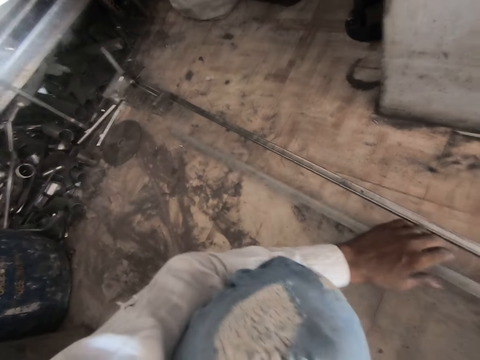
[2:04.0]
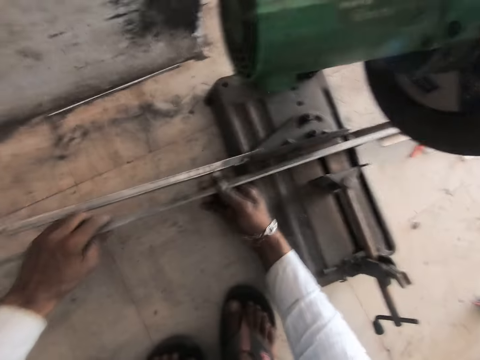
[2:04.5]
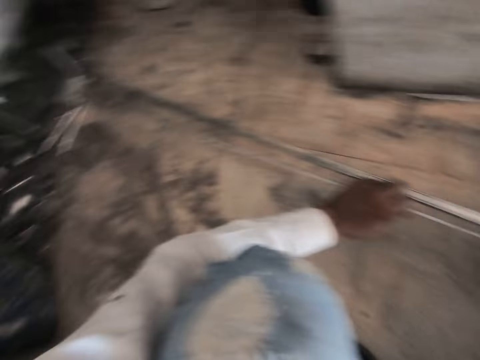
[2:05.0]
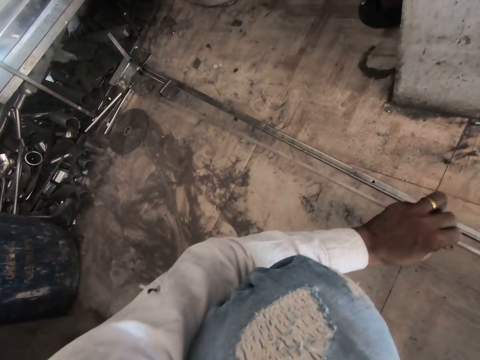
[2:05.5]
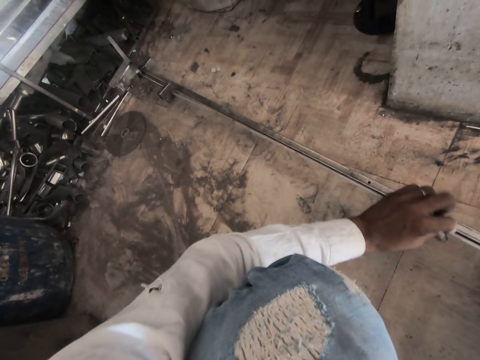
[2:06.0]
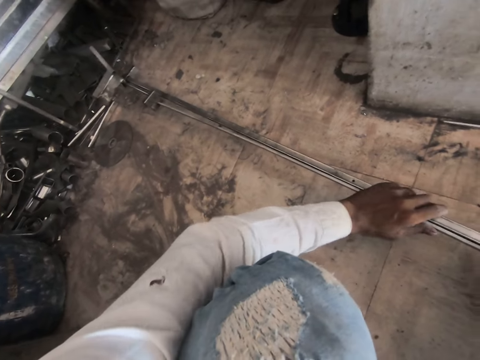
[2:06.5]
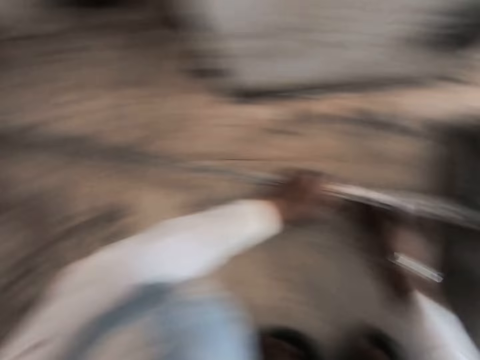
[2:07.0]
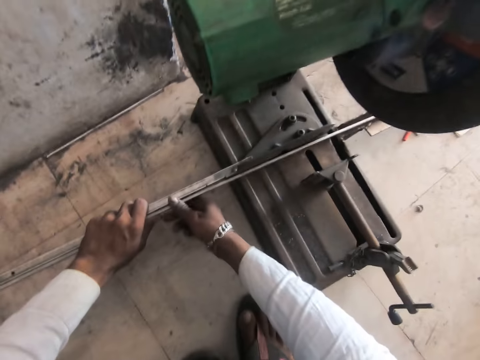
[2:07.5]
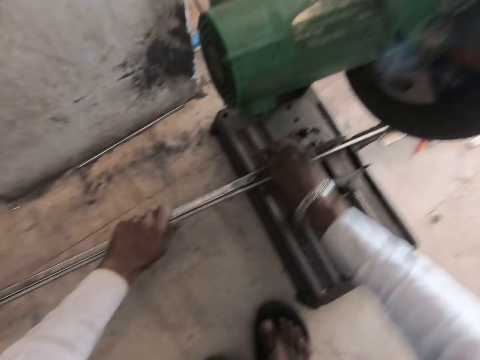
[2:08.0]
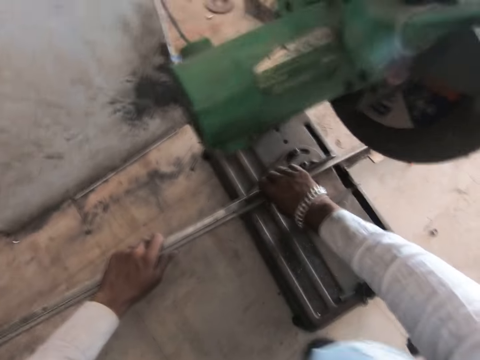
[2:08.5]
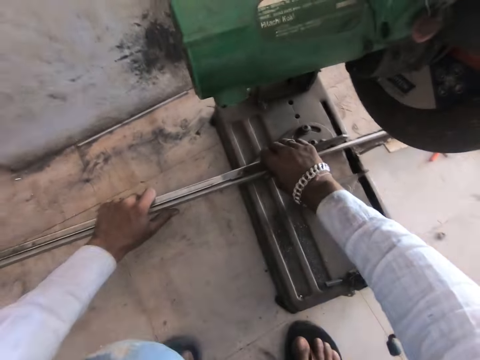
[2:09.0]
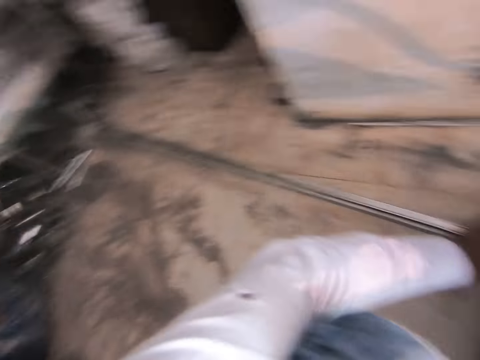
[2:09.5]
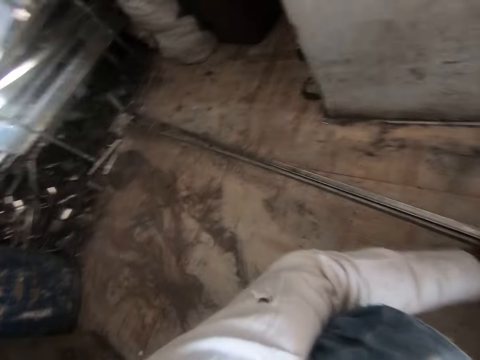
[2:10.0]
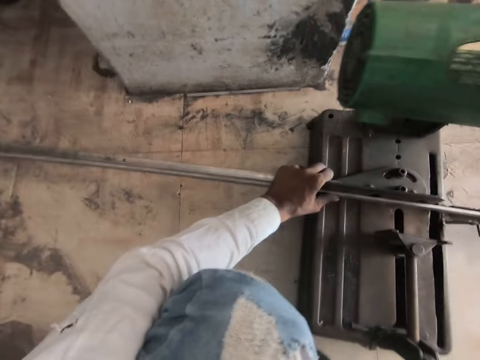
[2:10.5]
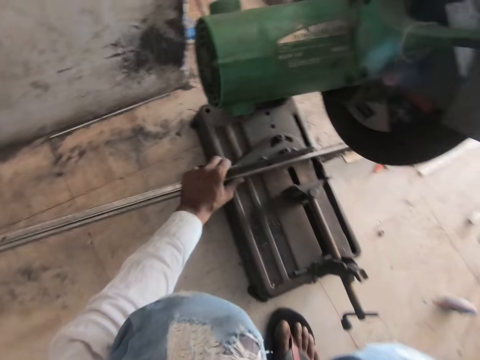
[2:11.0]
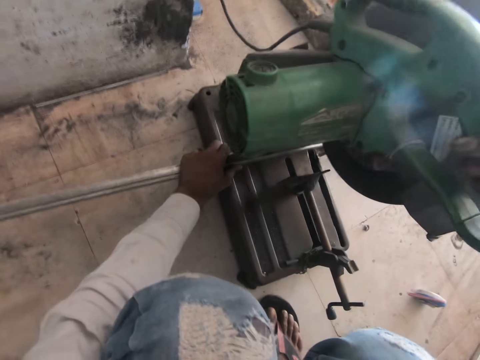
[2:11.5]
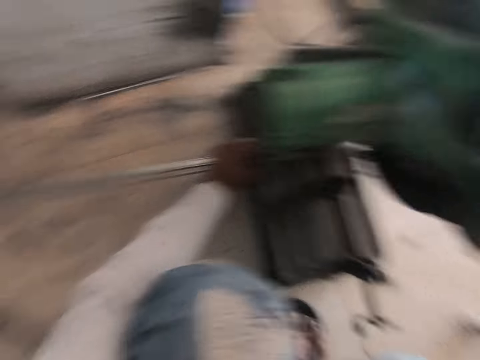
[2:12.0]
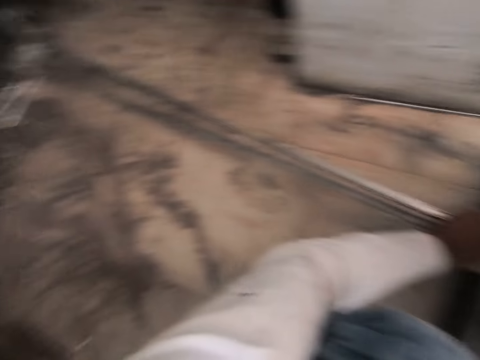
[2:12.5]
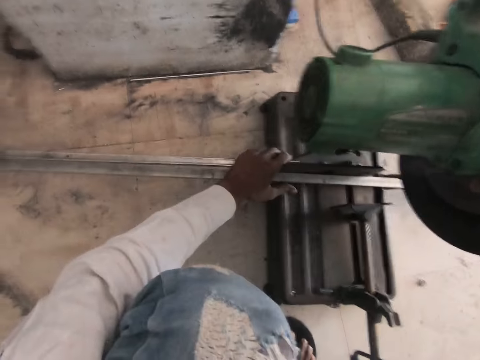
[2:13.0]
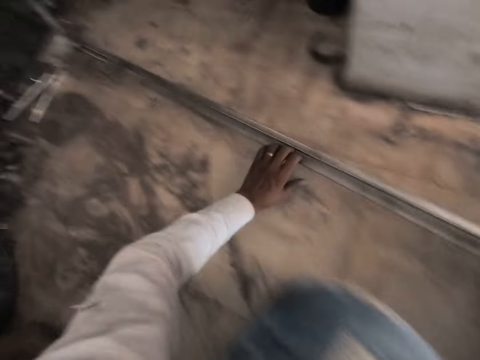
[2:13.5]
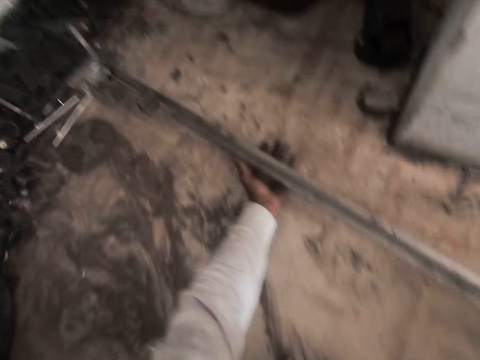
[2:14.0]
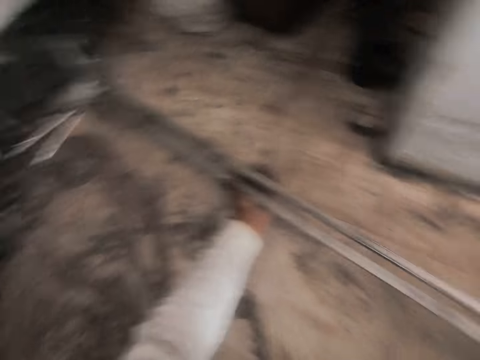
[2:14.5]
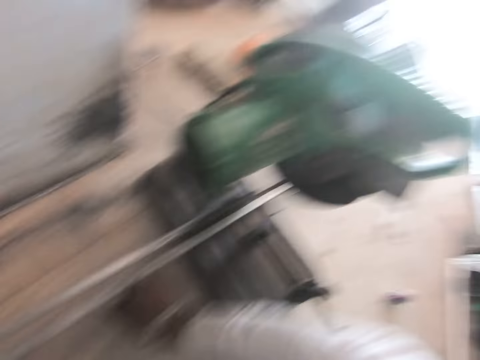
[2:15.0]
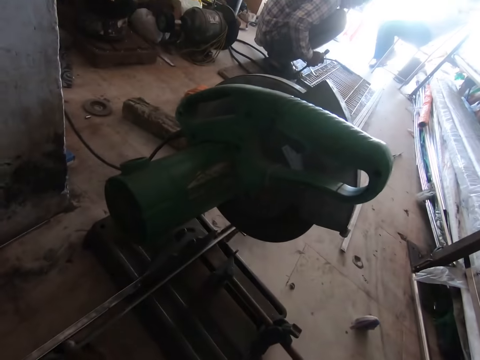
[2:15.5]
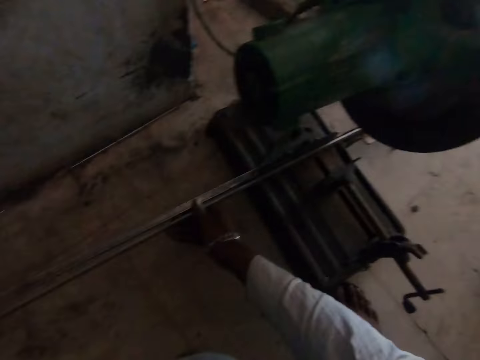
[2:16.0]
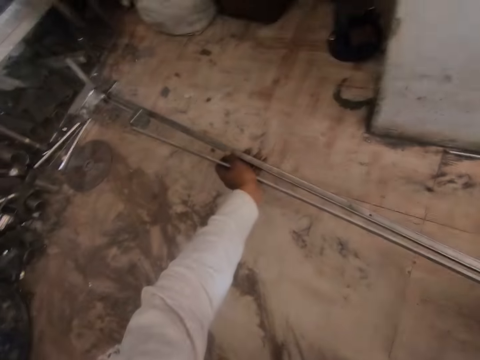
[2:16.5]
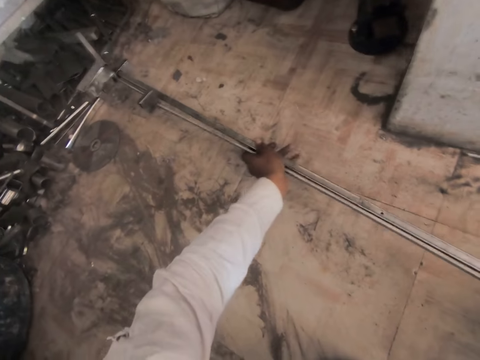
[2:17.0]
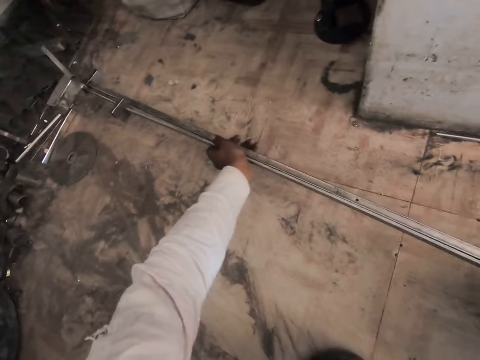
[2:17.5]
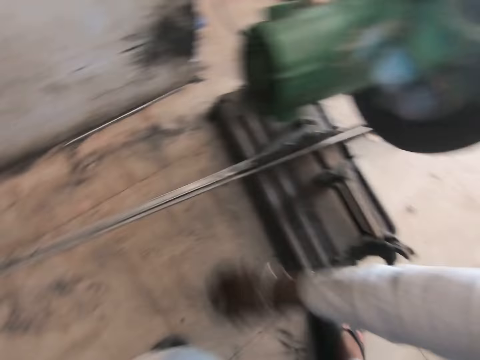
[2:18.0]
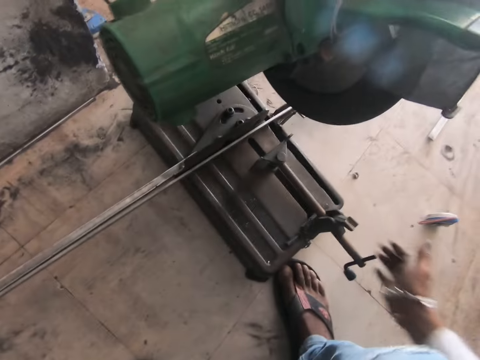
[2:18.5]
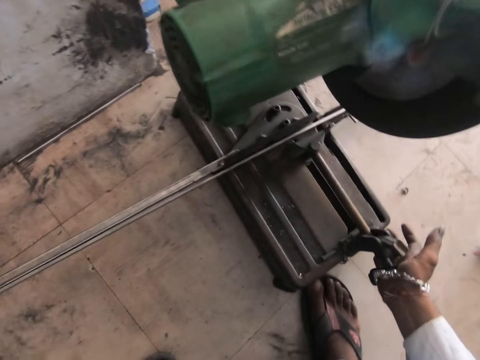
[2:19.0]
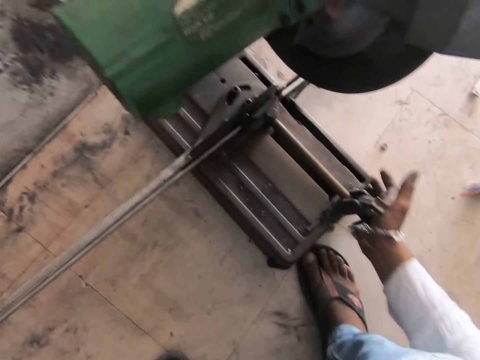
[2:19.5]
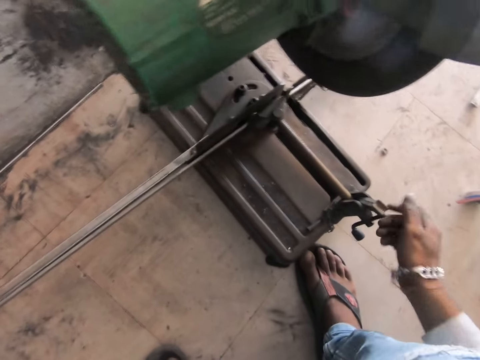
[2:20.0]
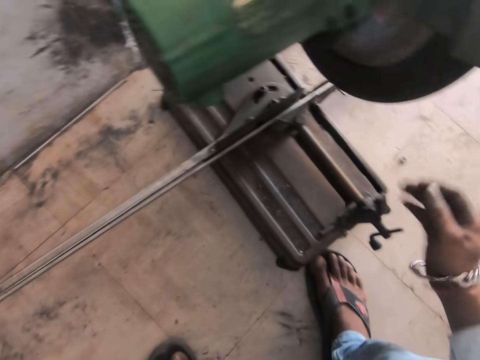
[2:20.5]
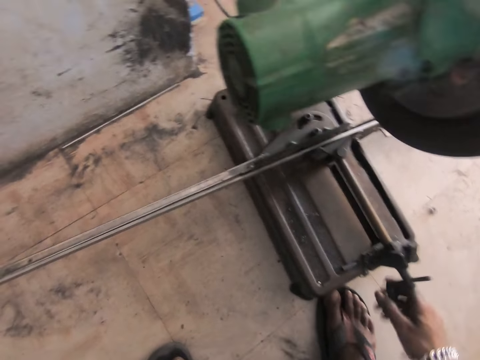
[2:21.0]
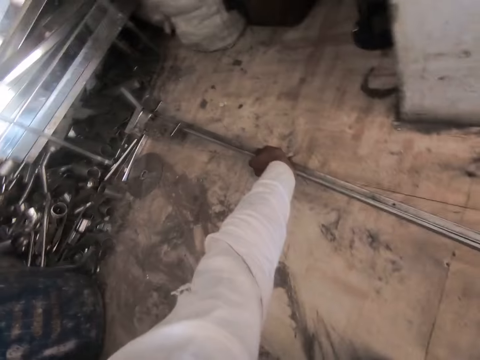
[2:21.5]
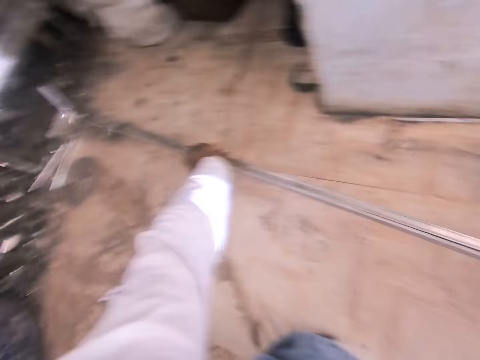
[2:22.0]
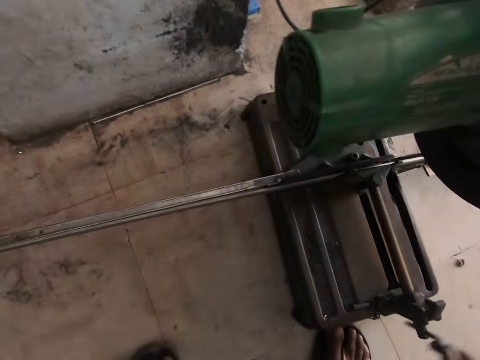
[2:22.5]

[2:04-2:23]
The camera wearer adjusts the steel metal. They operate the steel cutter machine. They adjust the steel metal. They adjust the steel cutter machine. They move the machine.

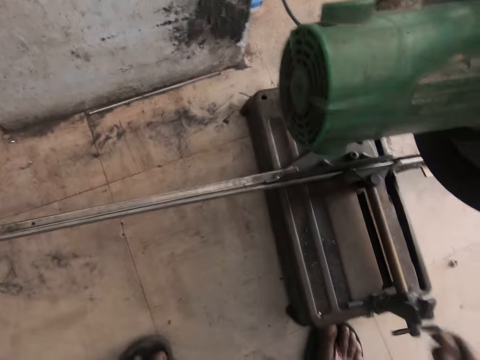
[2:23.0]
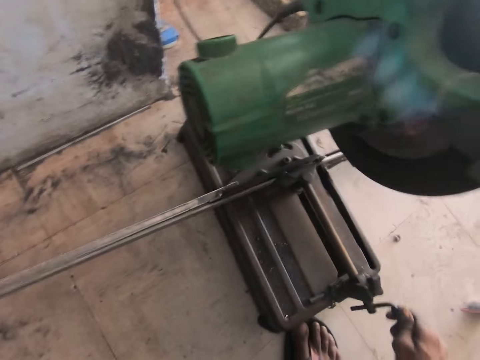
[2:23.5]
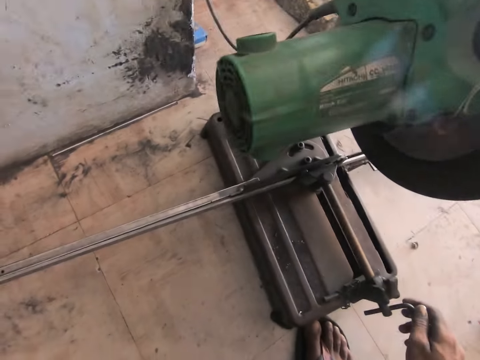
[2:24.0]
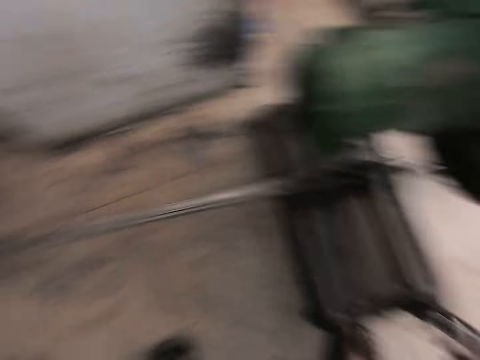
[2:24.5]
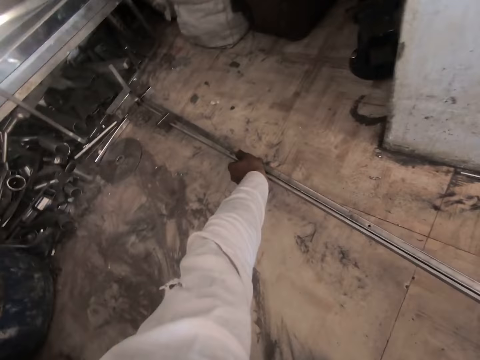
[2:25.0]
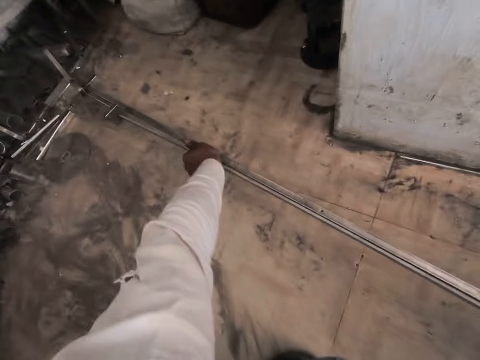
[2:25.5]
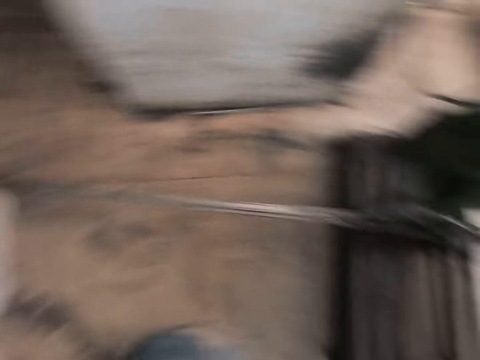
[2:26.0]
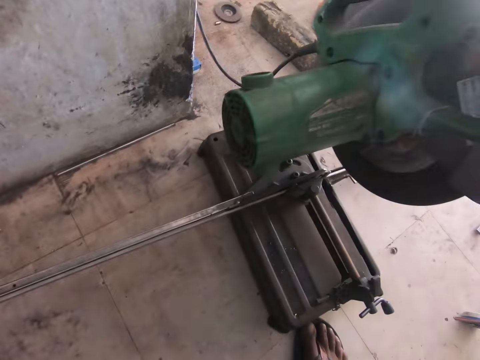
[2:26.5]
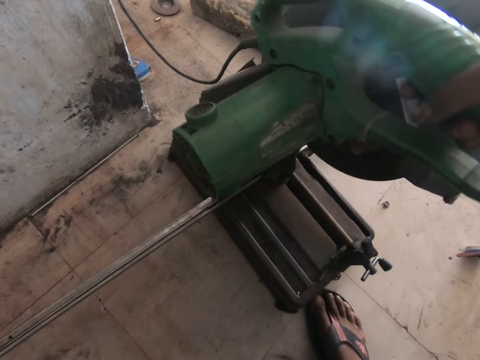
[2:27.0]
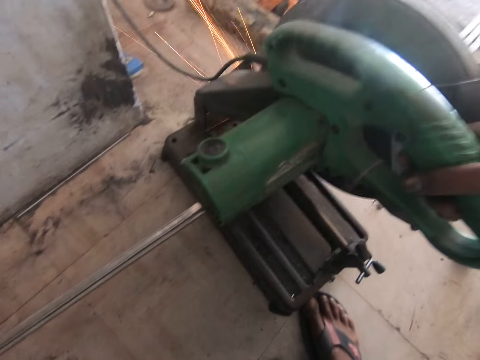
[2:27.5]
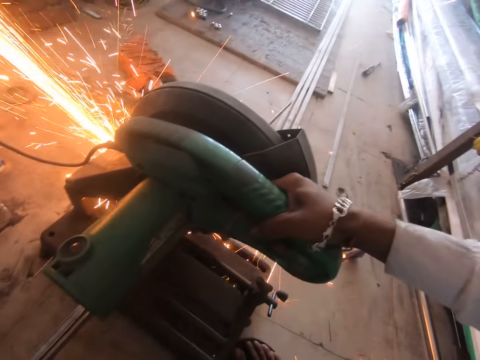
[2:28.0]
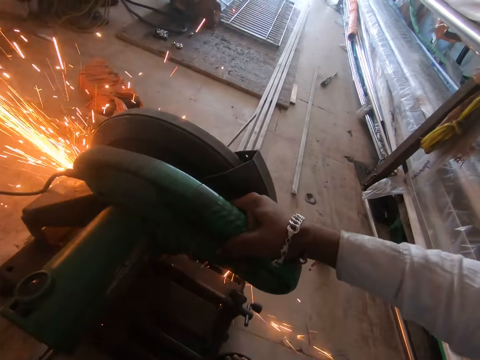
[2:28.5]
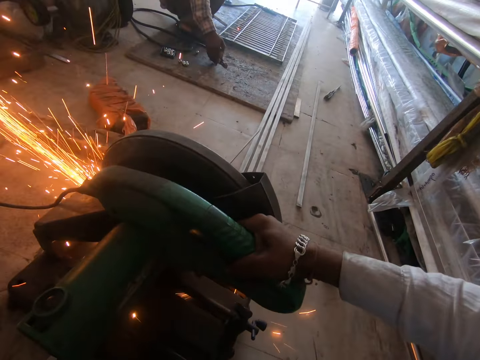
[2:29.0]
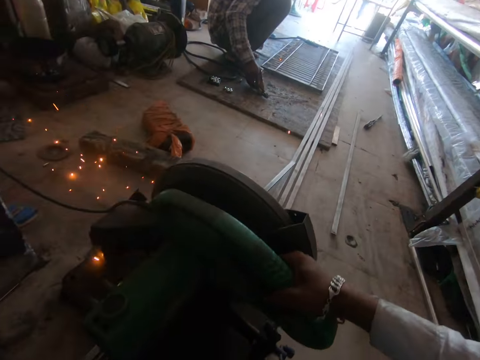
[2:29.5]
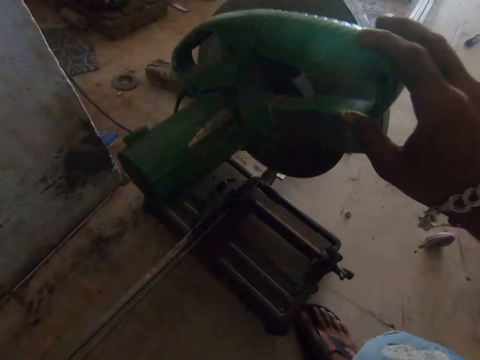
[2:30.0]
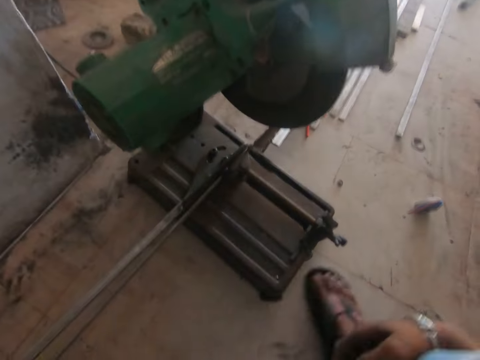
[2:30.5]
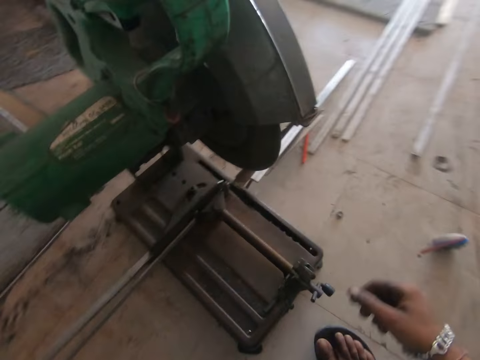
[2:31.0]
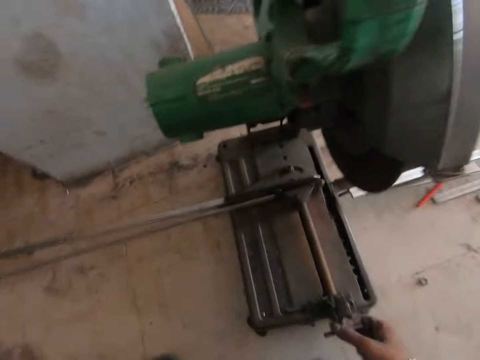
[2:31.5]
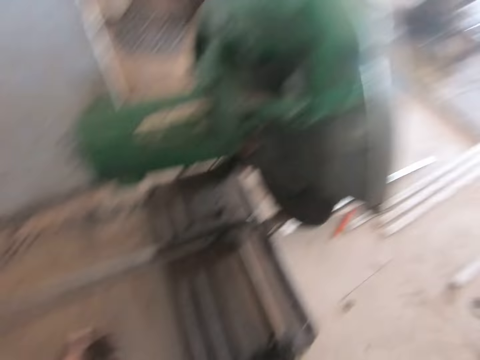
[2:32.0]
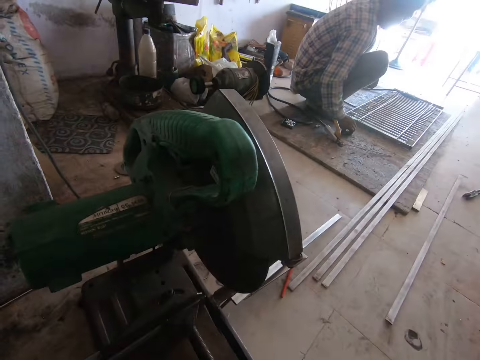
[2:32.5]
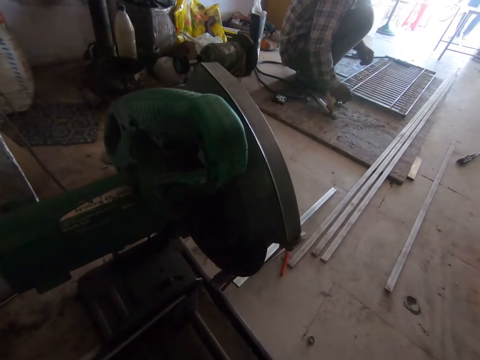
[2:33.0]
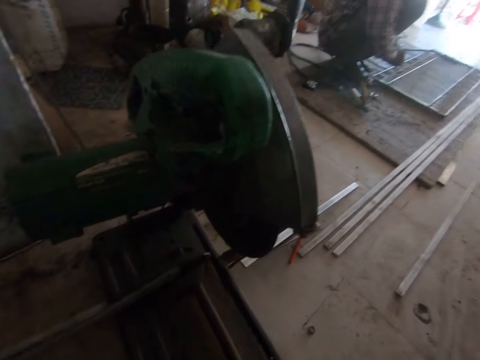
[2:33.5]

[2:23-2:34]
The camera wearer adjusts the machine. They cut the metal with the steel cutter machine. They weld the metal. They adjust the steel cutter machine. They move the machine.
